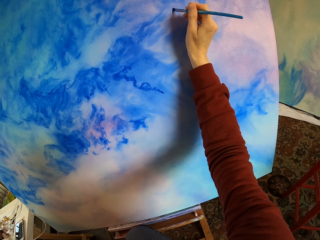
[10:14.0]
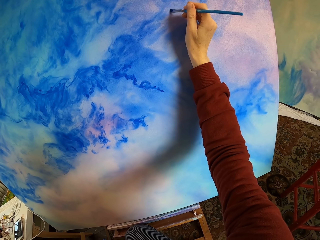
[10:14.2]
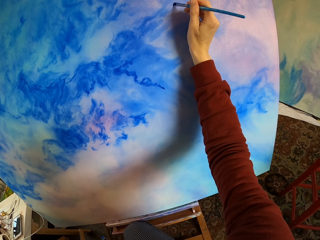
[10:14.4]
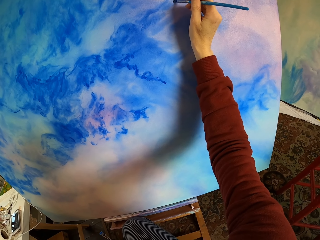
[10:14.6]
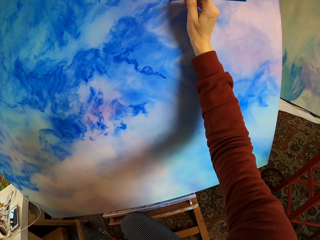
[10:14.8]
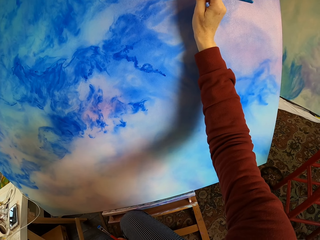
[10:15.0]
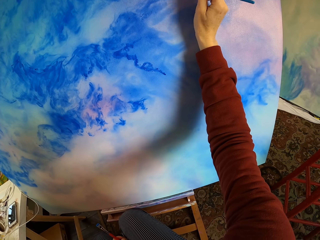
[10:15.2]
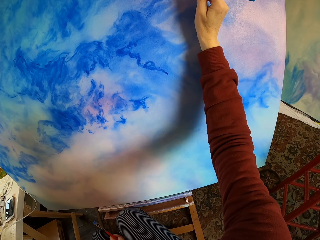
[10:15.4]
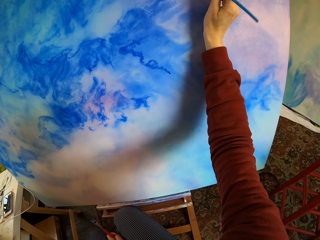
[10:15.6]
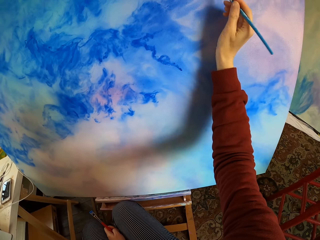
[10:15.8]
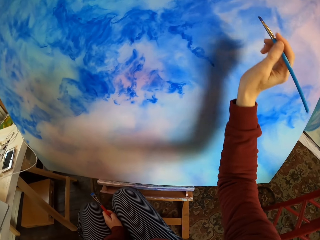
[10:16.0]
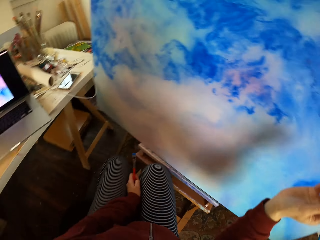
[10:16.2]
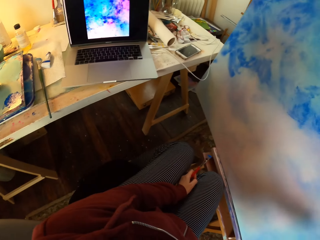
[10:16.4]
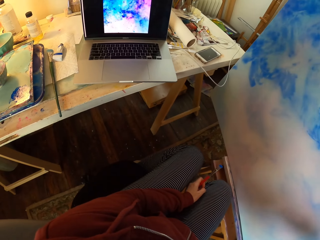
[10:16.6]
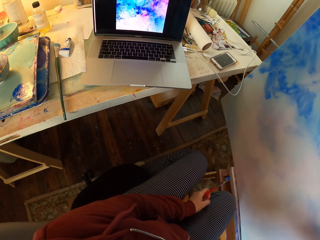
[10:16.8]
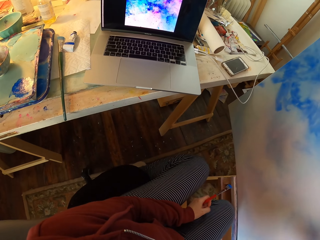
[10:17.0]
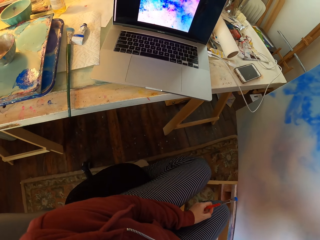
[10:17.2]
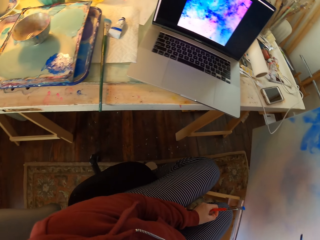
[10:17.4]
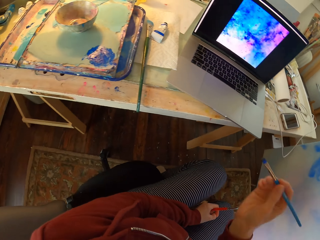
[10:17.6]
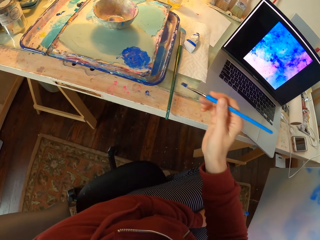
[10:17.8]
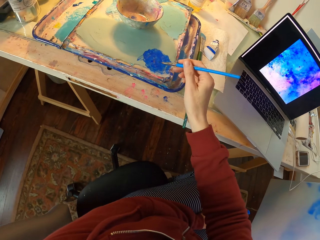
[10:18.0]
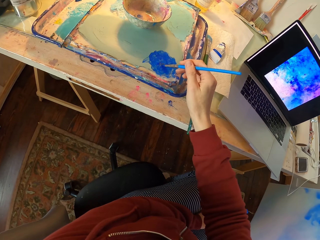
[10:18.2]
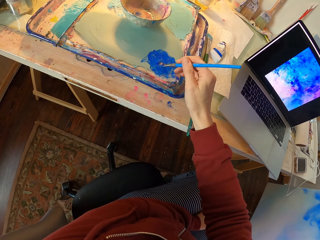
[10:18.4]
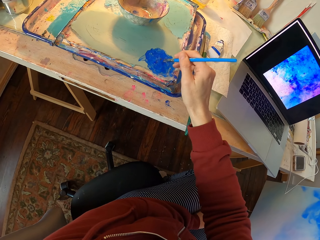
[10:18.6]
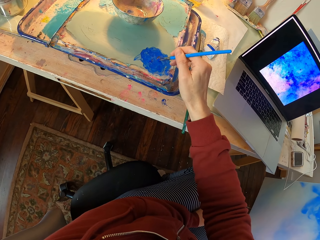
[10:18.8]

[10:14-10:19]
The camera wearer looks at the laptop. They dip the paint brush in the paint.

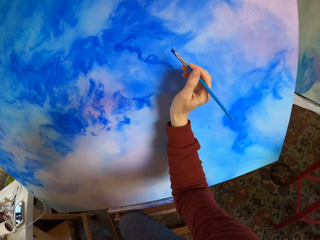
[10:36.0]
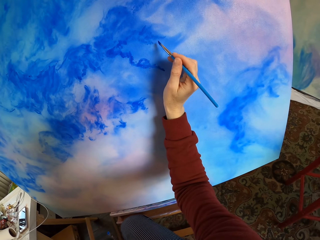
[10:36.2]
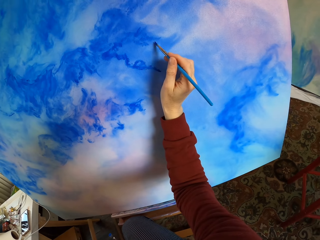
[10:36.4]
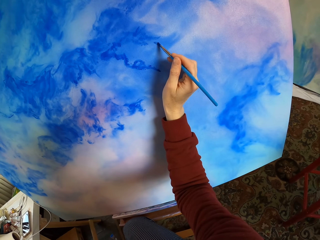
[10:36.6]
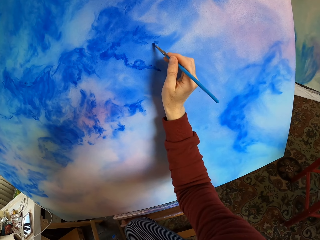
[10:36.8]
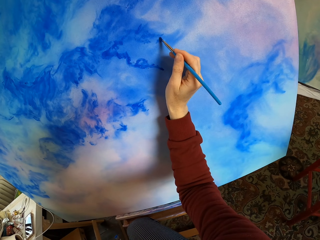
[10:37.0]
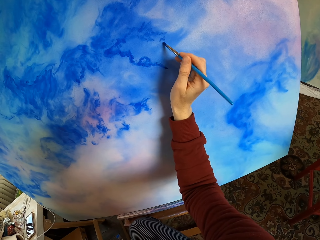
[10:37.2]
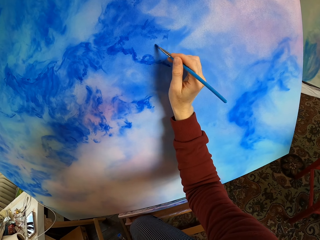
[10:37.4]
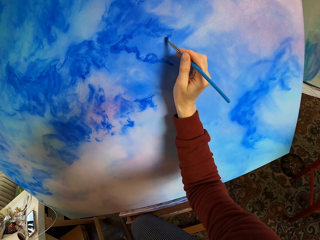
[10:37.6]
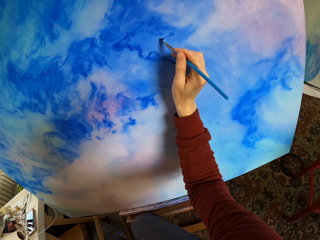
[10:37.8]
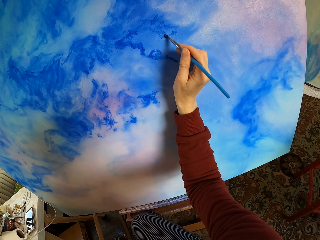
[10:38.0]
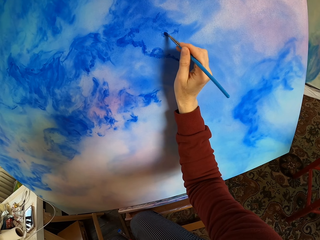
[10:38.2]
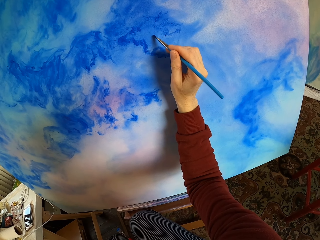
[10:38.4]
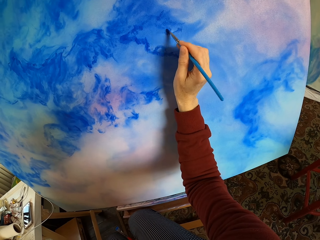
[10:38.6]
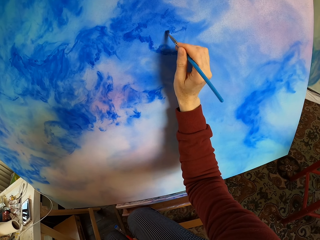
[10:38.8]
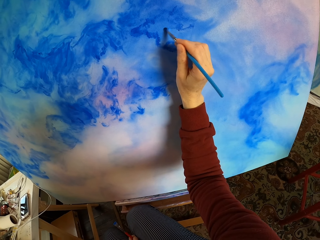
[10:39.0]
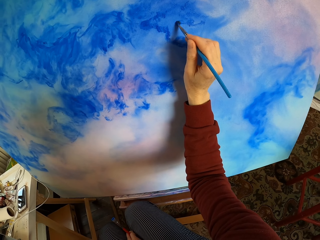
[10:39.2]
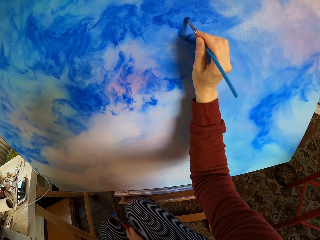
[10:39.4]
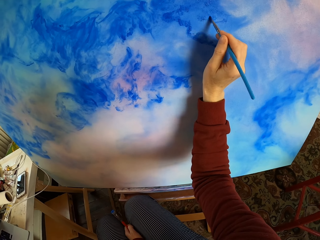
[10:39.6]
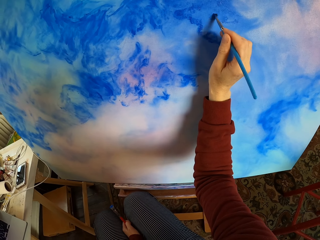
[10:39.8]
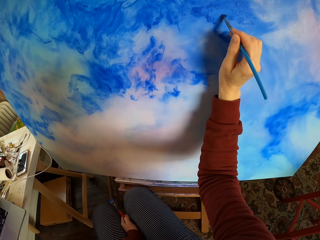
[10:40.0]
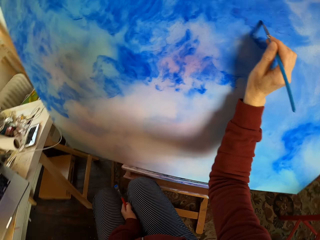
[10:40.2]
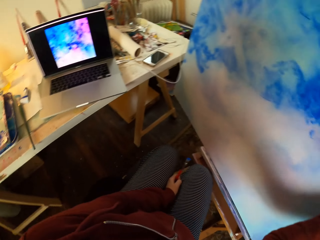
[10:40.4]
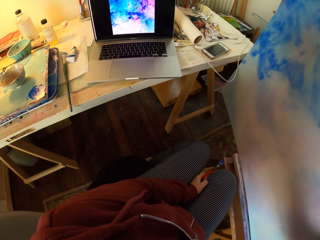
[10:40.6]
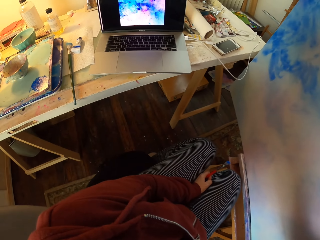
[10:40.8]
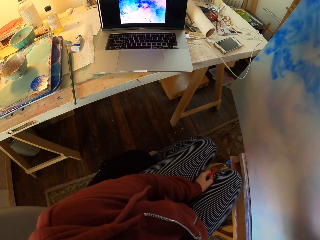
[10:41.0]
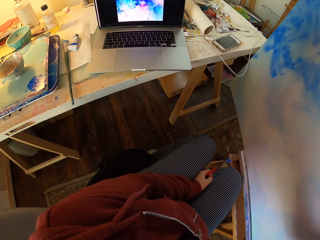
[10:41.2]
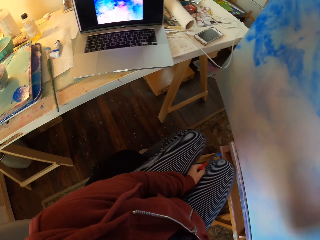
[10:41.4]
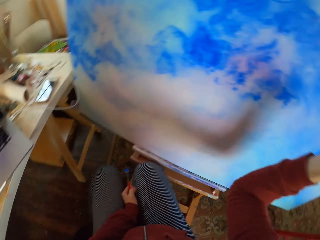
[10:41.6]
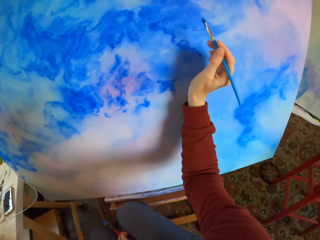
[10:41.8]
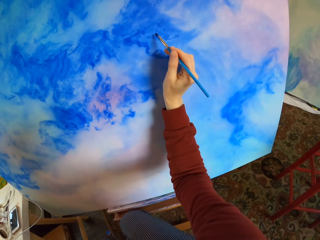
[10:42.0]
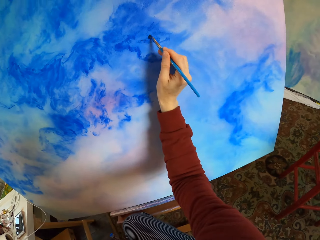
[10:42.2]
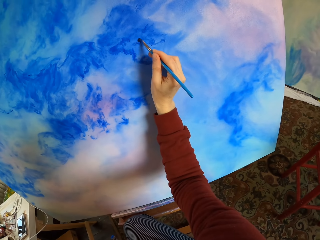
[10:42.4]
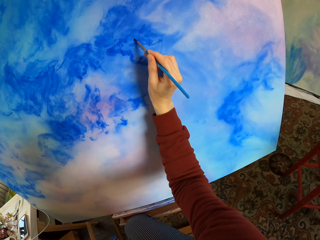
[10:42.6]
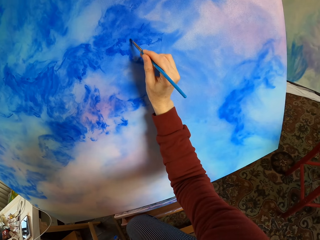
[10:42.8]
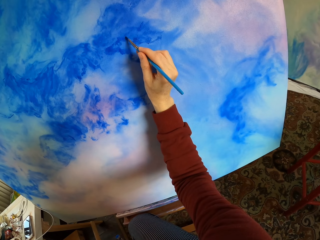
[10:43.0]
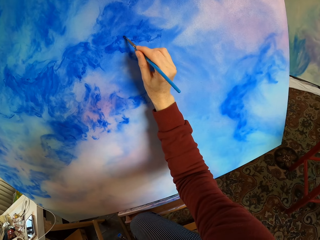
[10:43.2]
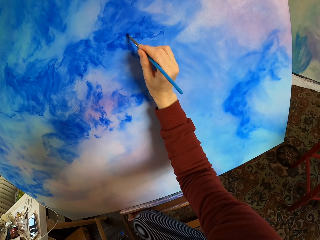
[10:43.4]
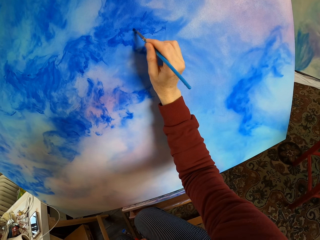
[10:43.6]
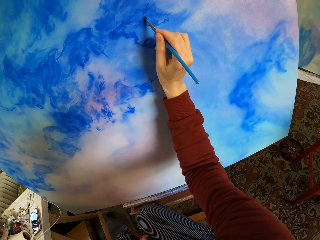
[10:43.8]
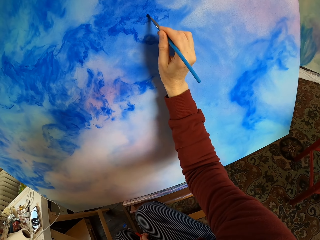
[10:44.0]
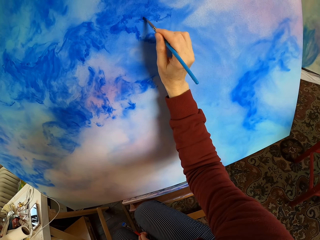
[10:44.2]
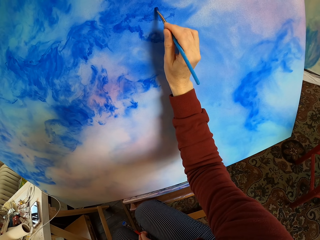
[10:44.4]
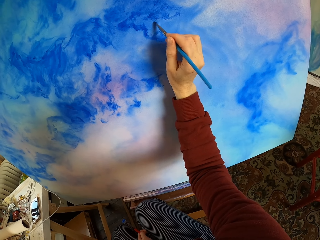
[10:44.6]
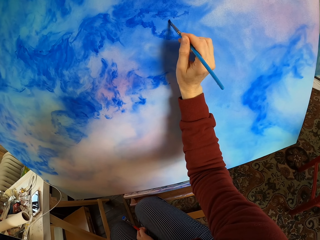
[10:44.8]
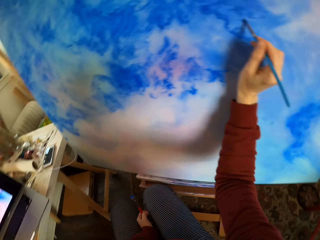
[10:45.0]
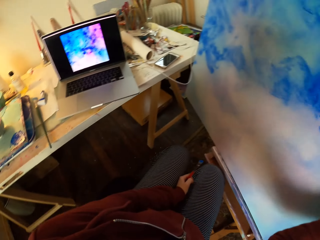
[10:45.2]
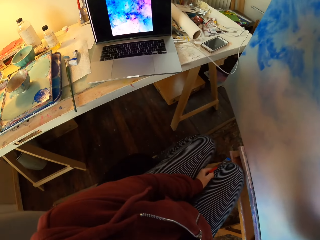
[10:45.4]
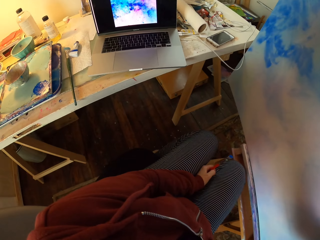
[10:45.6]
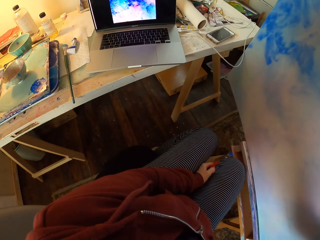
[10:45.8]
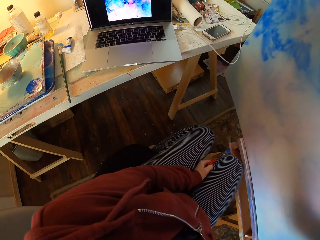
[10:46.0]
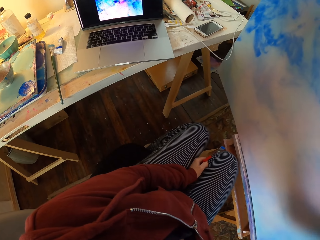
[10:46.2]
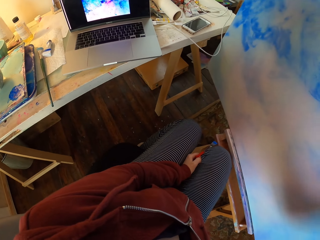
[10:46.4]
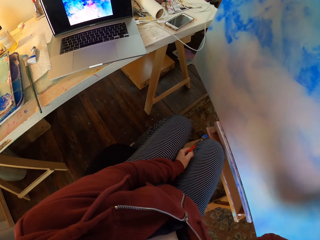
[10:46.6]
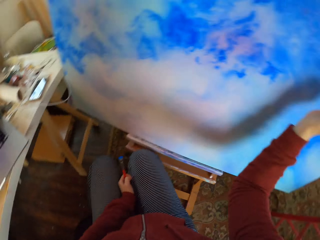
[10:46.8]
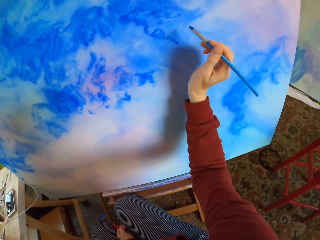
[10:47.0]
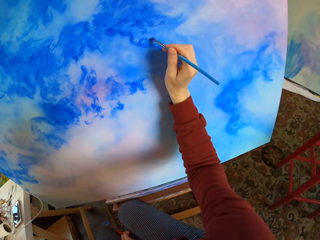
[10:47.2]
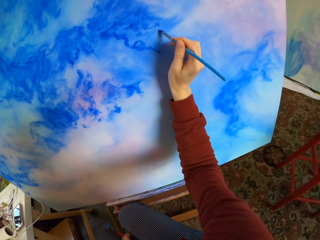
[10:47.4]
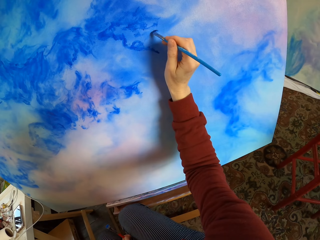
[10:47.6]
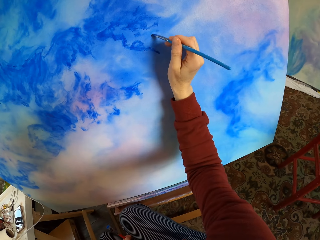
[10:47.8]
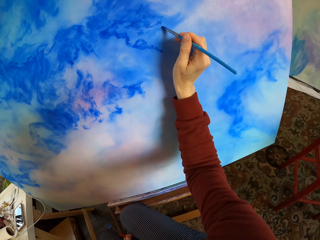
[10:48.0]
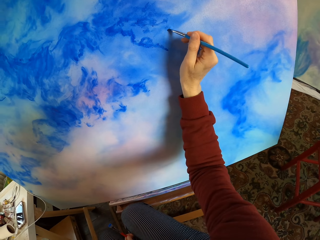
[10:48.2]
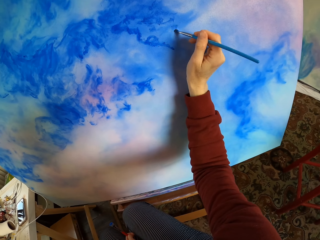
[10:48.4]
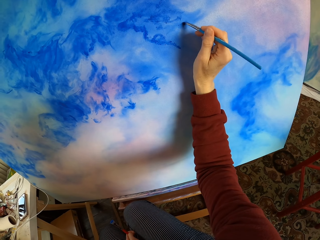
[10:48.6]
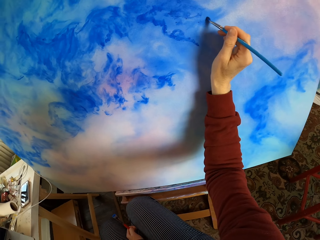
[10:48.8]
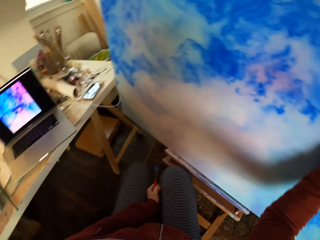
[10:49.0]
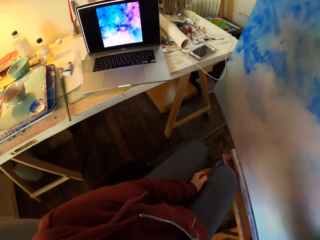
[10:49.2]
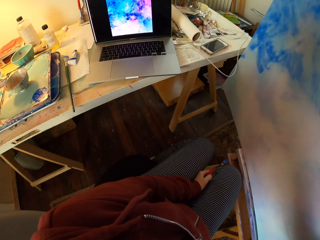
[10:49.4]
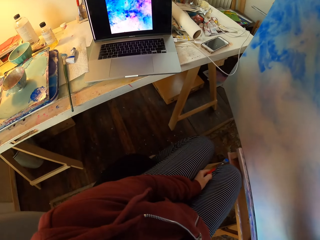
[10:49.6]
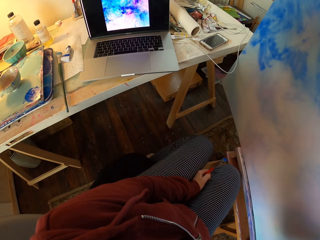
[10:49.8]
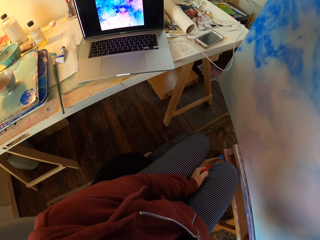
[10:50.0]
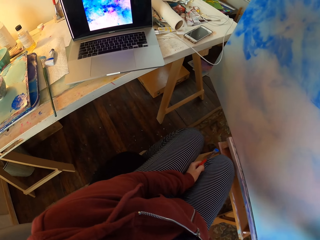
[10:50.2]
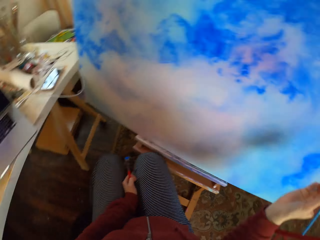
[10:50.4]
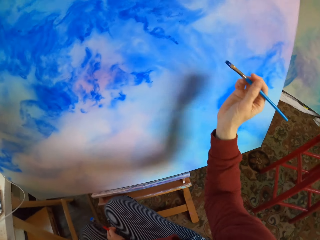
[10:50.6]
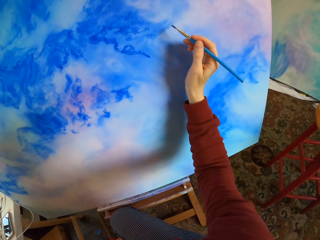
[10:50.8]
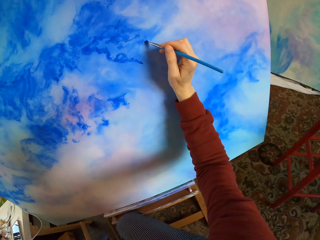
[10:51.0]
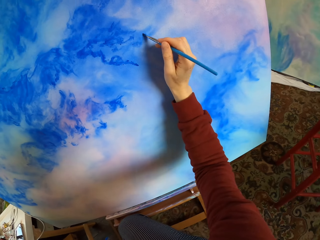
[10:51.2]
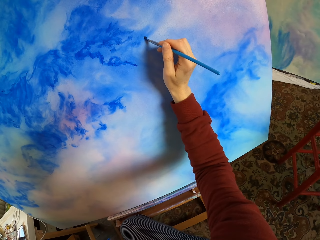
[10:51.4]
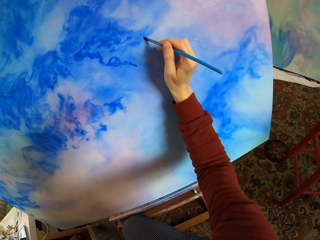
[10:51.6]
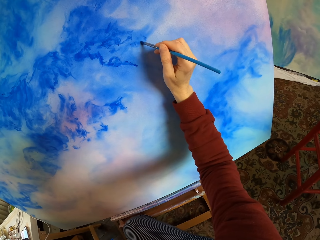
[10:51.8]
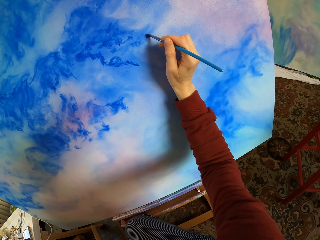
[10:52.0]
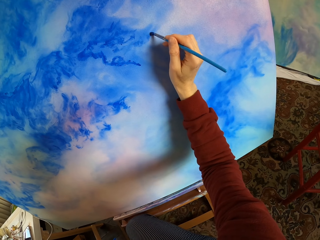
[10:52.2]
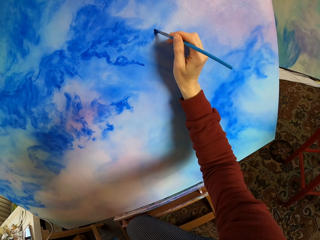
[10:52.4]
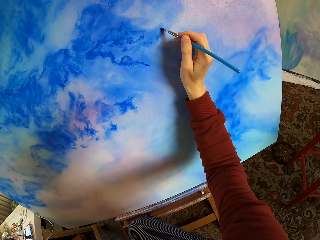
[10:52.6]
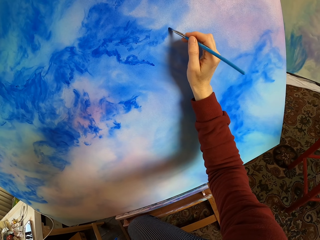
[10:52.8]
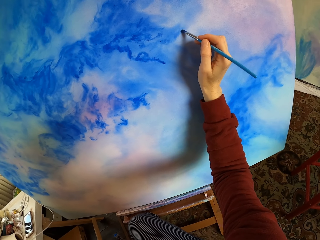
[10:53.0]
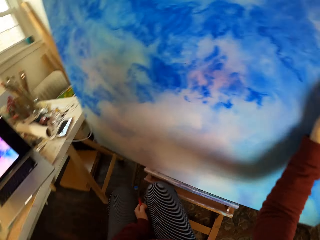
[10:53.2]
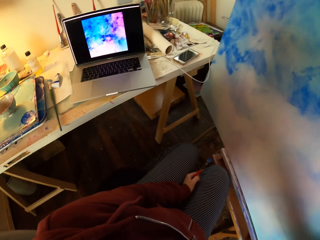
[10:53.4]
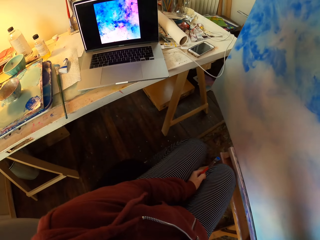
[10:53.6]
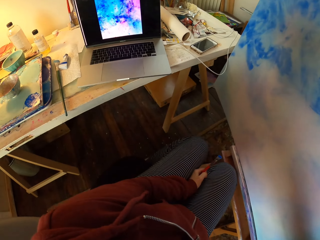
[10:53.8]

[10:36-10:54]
The camera wearer paints the decoration. They look at the laptop. They paint the decoration. They look at the laptop. They paint the decoration. They look at the laptop. They paint the decoration.
